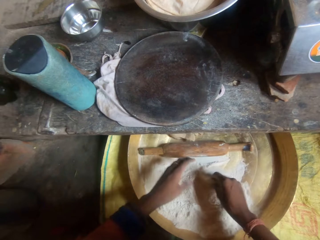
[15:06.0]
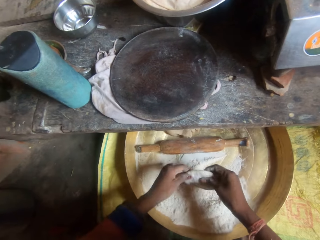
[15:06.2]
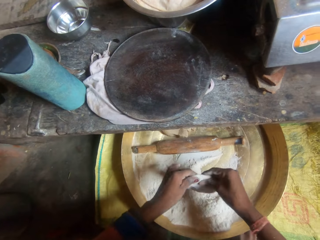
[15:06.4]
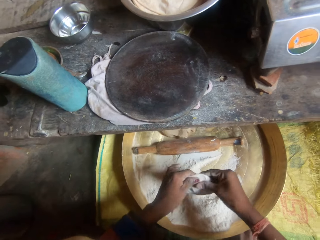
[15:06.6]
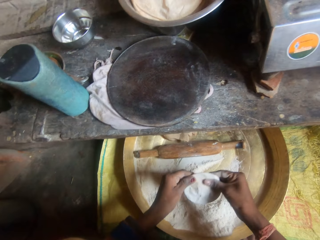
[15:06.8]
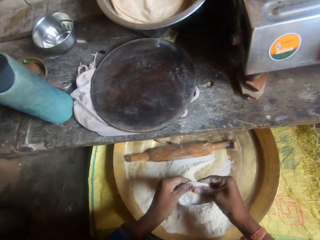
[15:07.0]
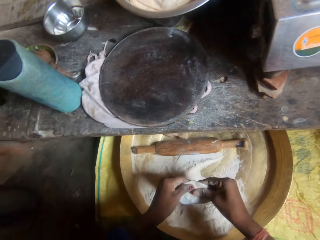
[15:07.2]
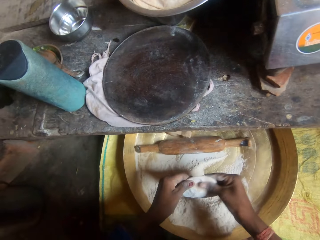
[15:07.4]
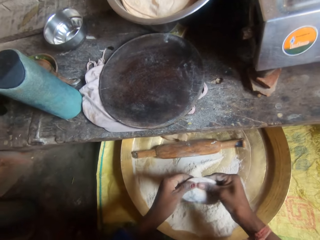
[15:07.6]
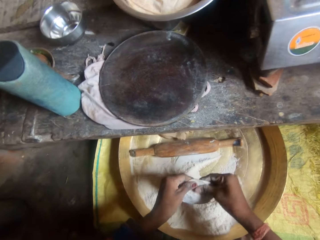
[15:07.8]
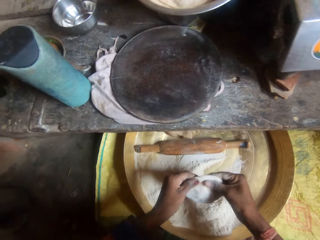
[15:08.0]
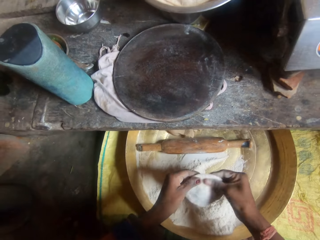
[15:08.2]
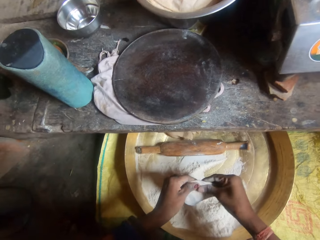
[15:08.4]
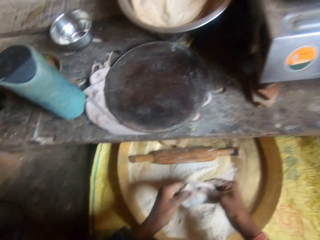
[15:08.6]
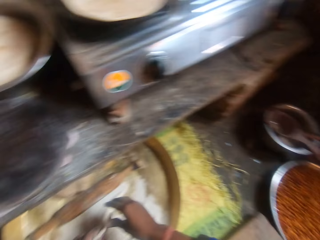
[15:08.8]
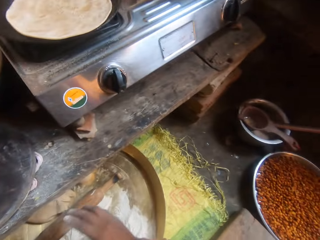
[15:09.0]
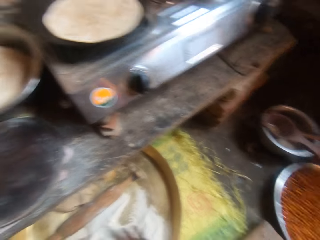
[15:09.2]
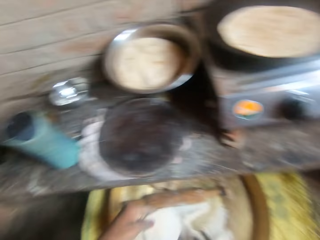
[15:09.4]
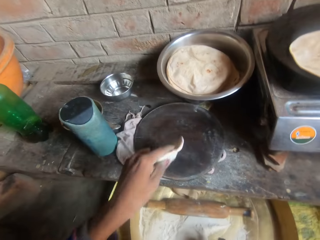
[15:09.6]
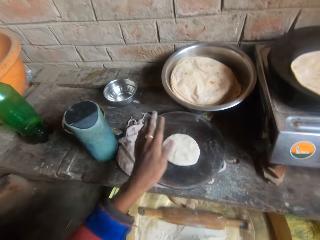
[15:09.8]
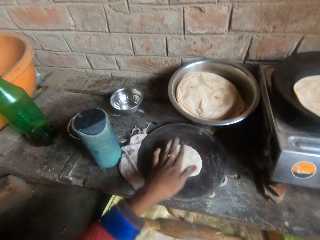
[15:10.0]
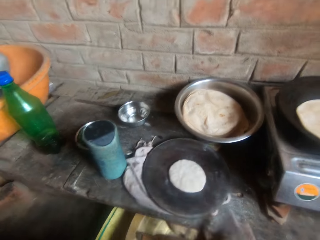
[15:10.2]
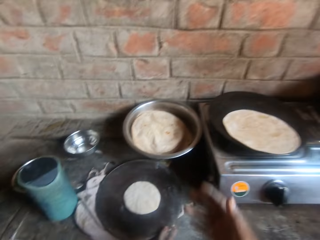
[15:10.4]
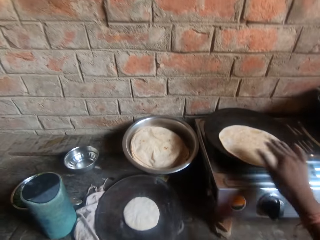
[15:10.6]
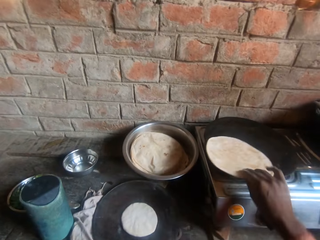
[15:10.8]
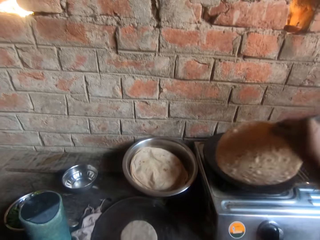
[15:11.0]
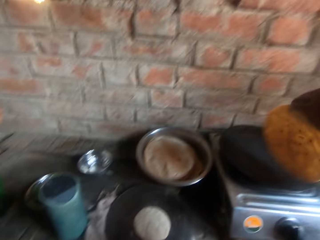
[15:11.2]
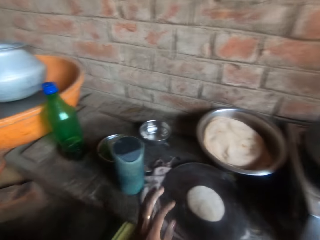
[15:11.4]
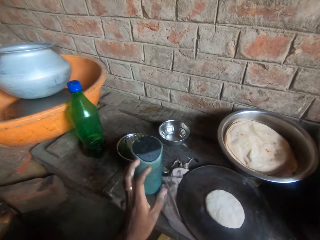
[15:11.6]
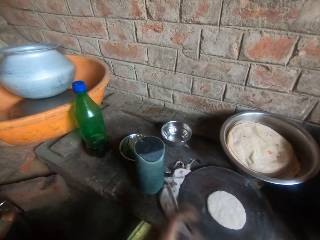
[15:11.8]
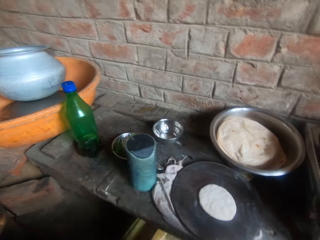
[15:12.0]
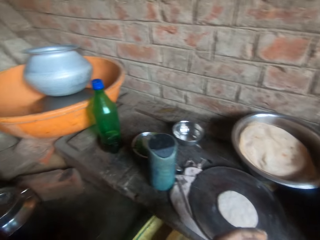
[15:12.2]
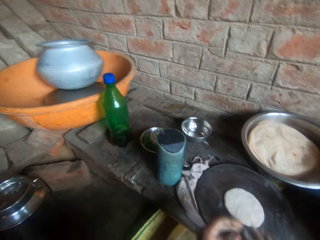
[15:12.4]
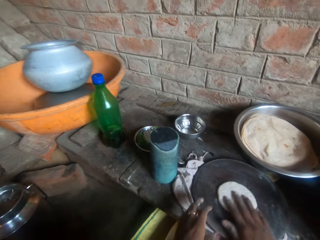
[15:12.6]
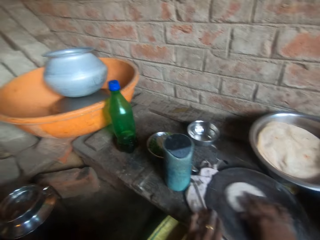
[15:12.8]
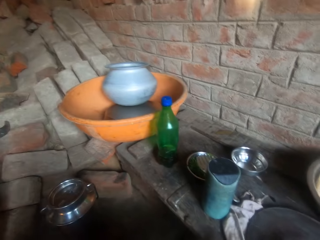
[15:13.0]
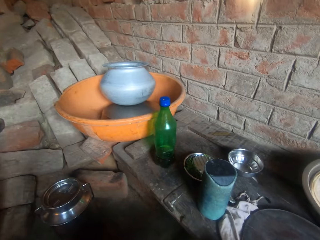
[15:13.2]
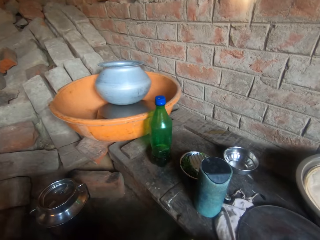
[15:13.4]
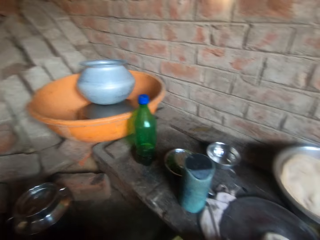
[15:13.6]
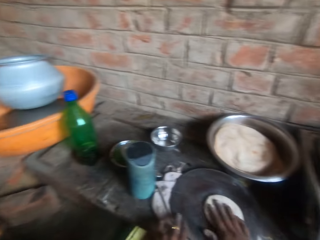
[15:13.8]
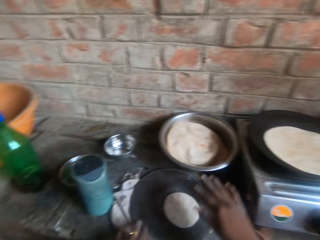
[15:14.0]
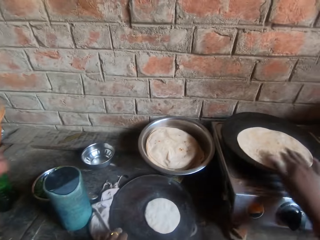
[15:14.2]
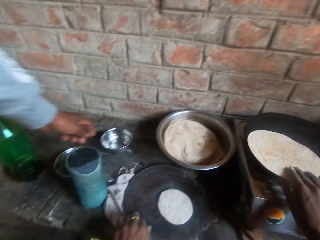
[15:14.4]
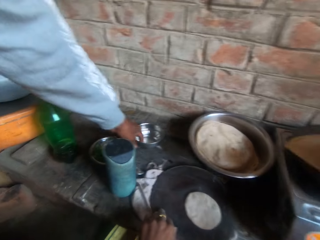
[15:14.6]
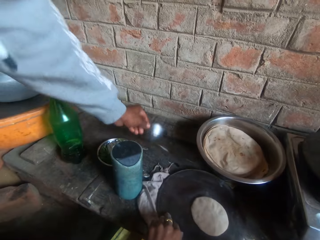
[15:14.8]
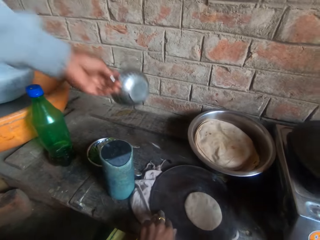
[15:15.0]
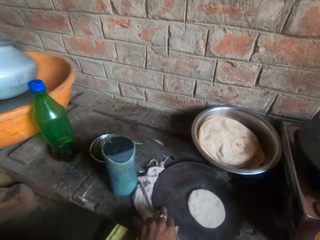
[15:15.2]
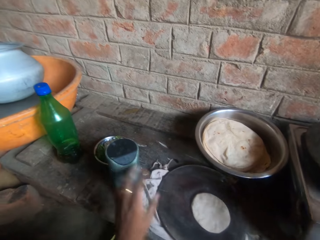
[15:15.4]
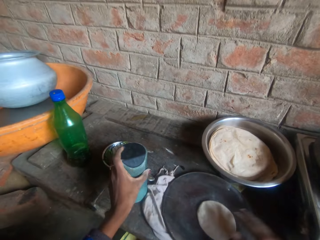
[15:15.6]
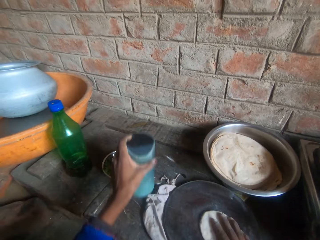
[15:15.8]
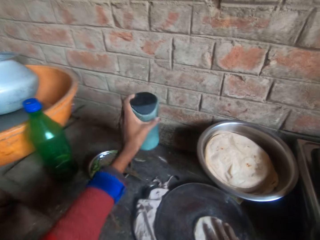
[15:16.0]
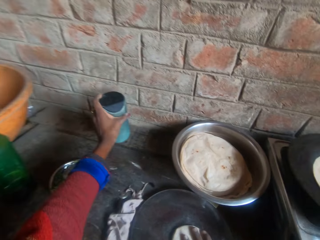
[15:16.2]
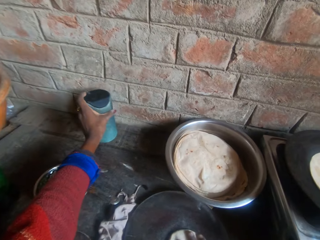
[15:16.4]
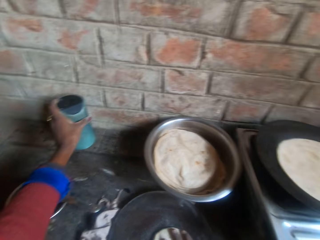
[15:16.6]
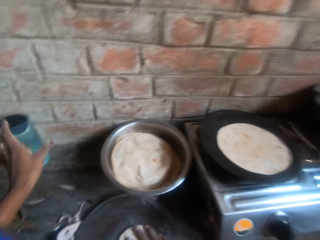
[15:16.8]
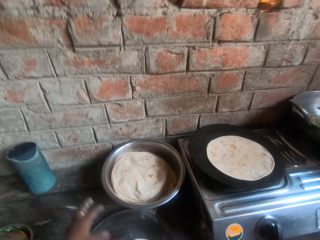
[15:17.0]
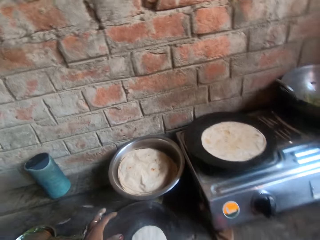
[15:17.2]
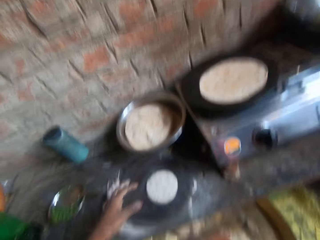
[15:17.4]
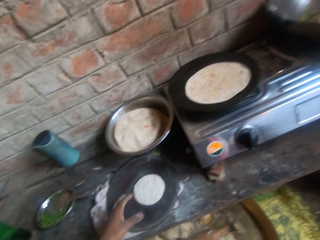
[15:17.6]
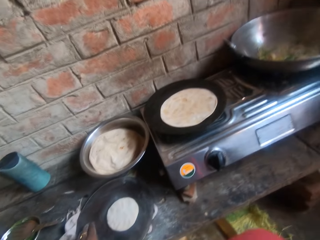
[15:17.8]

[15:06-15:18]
The camera wearer picks up a flat bread from a tray. She rolls the dough in flour inside the bucket. She kneads the dough with her hands. She drops the dough on the board. She flips the roti on the griddle. She adjusts a flat bread on a round wooden pan. She kneads the dough on the board. She flips the roti on the griddle. A man picks up a bowl from a table. The camera wearer moves a bottle on the table.

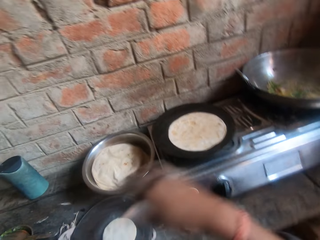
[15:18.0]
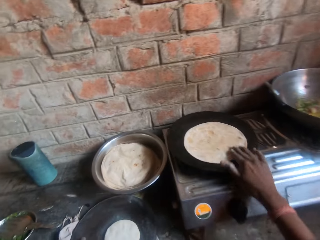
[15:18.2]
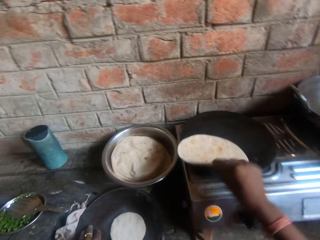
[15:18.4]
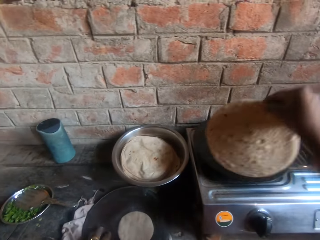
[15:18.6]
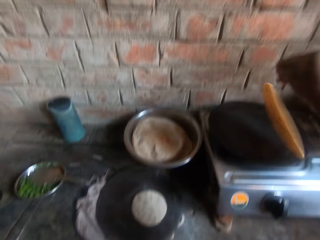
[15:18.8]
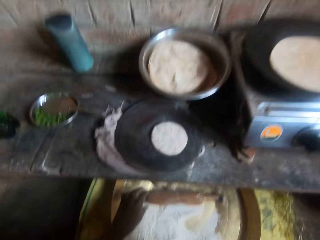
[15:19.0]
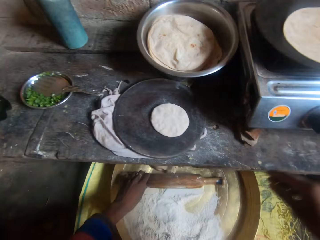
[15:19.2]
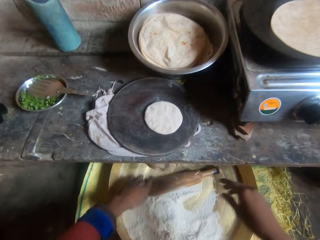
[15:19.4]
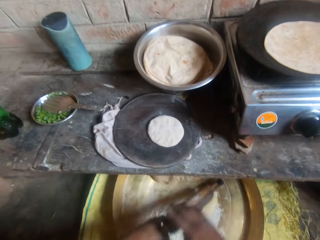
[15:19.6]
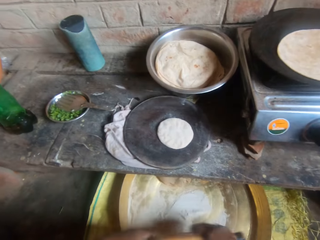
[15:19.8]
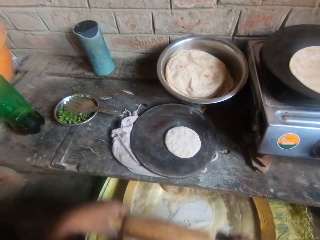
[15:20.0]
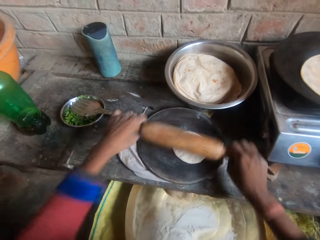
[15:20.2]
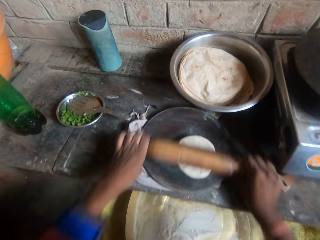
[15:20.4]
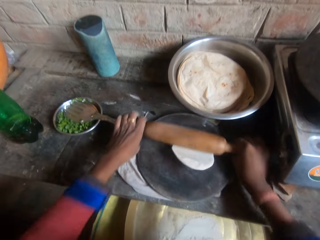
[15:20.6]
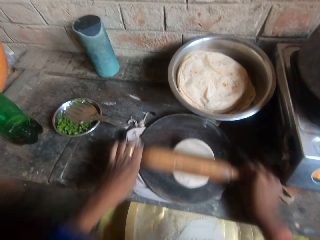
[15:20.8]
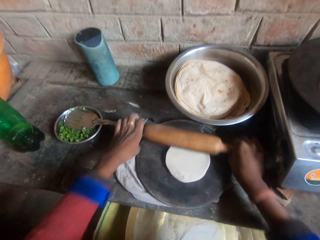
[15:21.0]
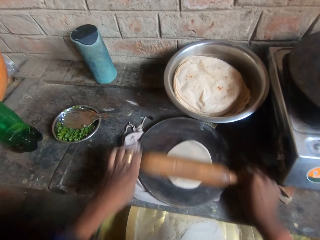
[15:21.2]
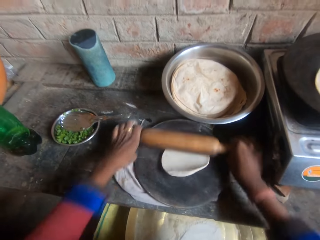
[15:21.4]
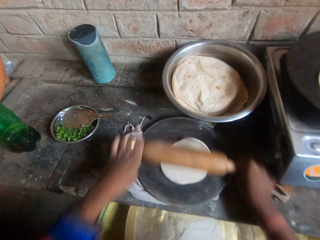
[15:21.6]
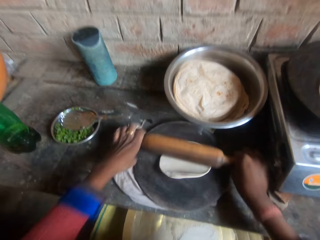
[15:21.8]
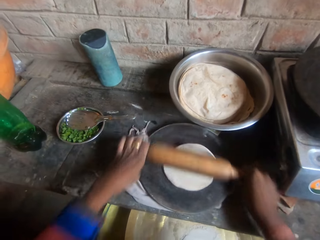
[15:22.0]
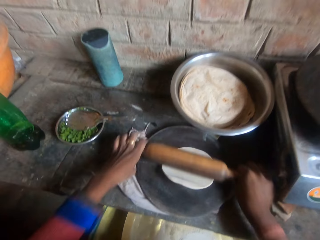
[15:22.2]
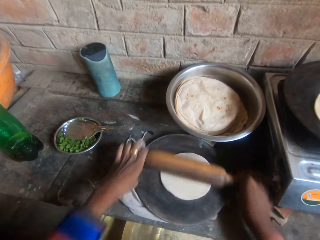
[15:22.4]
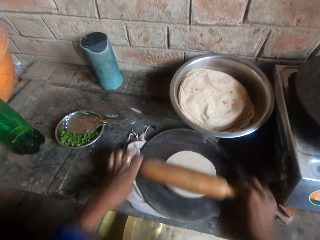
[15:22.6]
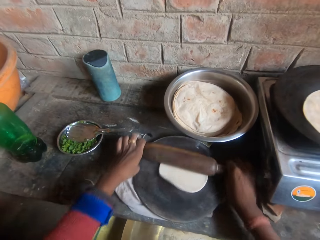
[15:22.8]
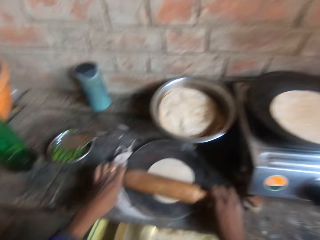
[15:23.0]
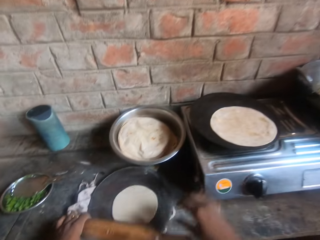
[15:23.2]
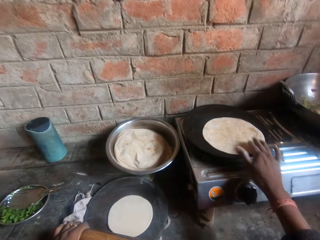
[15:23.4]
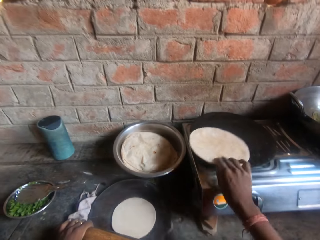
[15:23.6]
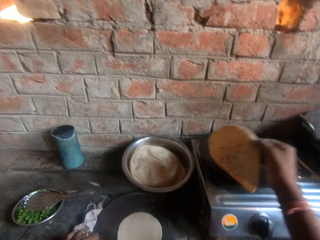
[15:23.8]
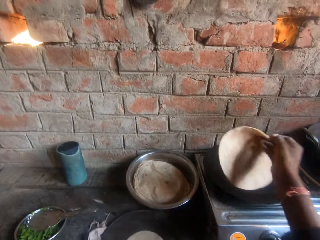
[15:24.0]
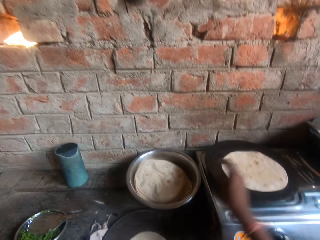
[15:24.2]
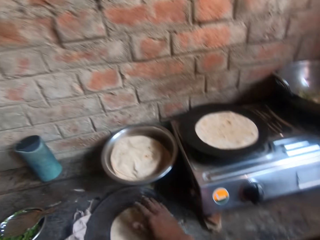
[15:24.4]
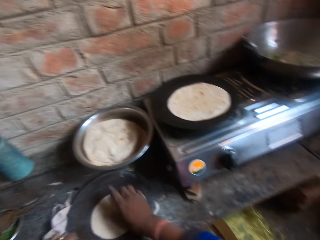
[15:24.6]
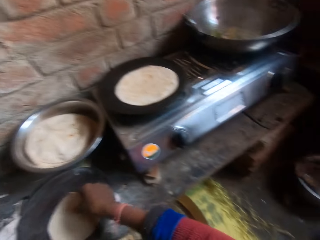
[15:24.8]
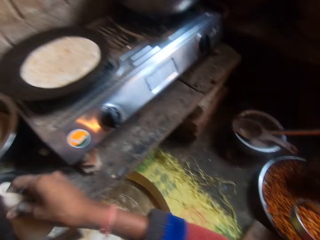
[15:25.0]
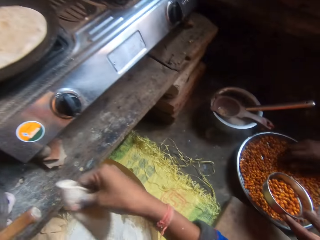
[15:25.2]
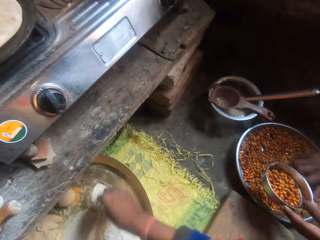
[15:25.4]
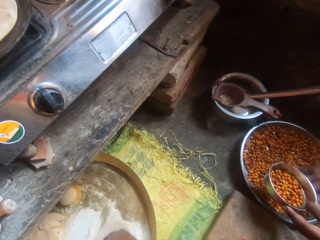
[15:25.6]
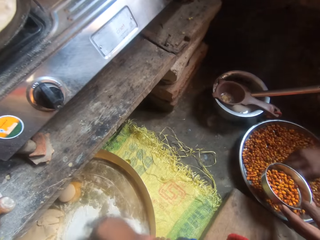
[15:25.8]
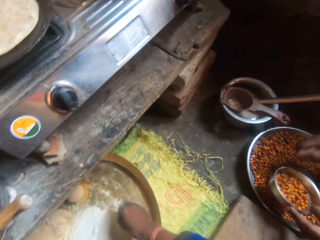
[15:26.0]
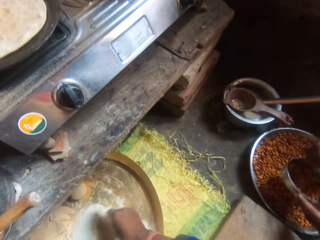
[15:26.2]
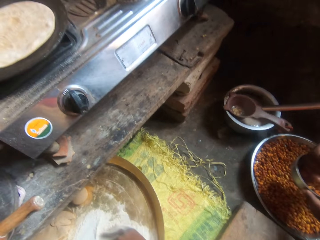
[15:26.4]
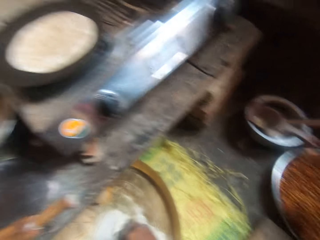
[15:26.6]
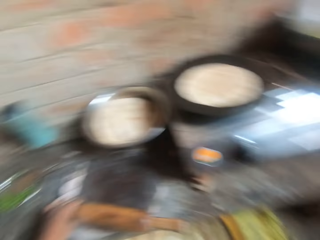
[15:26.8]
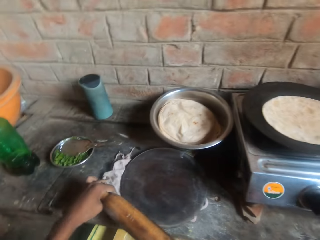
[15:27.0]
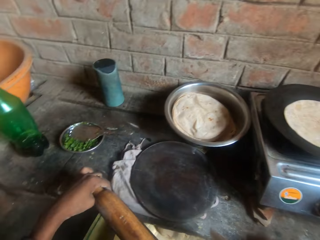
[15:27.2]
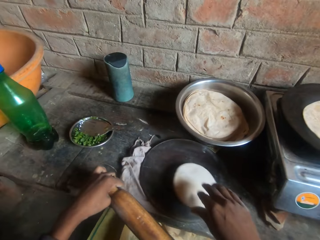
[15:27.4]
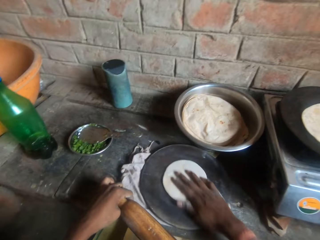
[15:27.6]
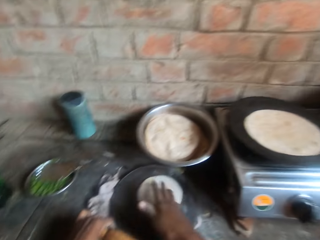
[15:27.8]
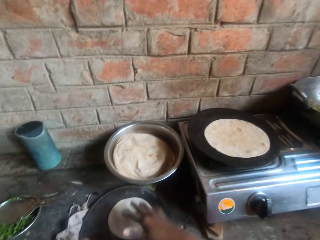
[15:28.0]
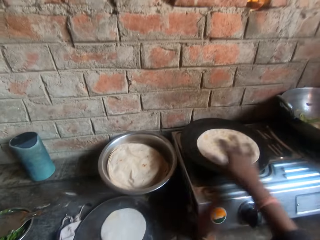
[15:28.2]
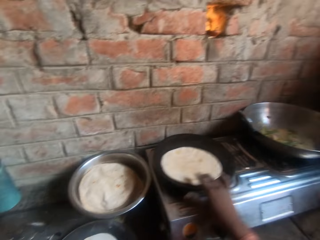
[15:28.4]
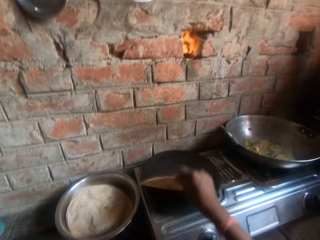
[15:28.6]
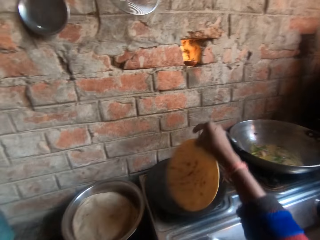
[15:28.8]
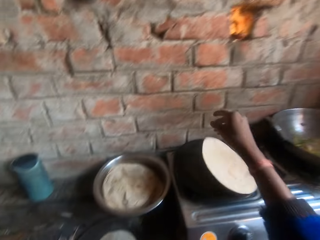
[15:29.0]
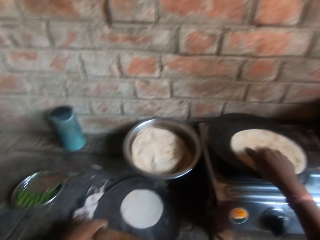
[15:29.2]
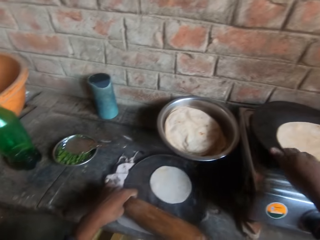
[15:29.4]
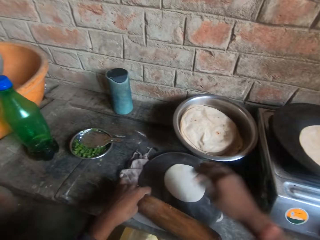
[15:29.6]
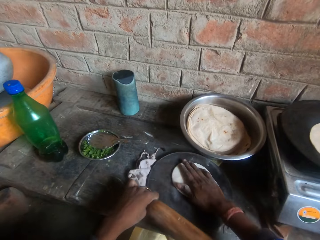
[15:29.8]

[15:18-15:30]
The camera wearer flips the roti on the griddle. They pick up a rolling pin from a tray. They knead the dough on the board with the rolling pin. They flip the roti on the griddle. They pick up a flat bread from a round wooden pan and put down the flat bread on the tray. A man puts beans in a bowl. The camera wearer rolls the dough in flour inside the bucket. They drop the dough on the board. They flip the roti on the griddle.
